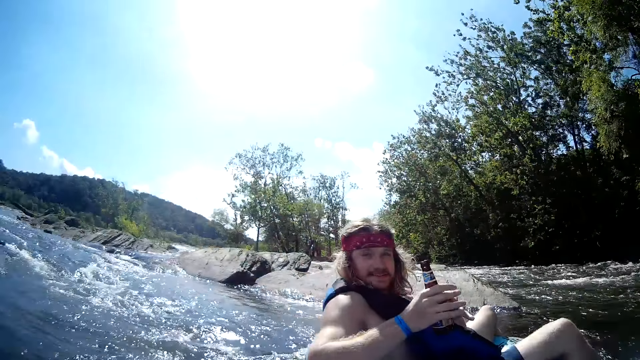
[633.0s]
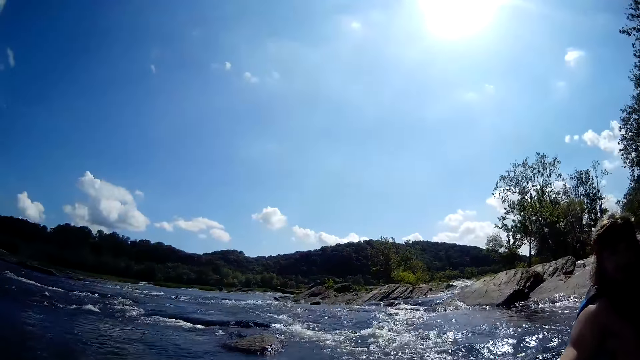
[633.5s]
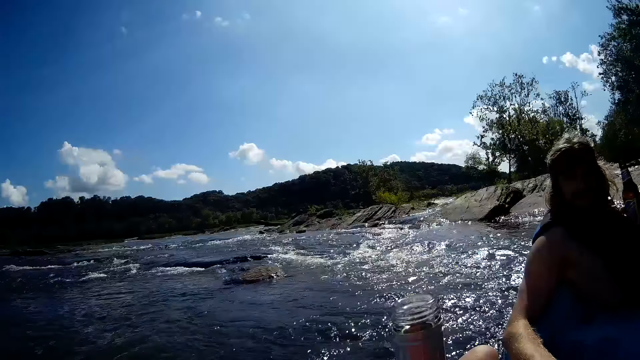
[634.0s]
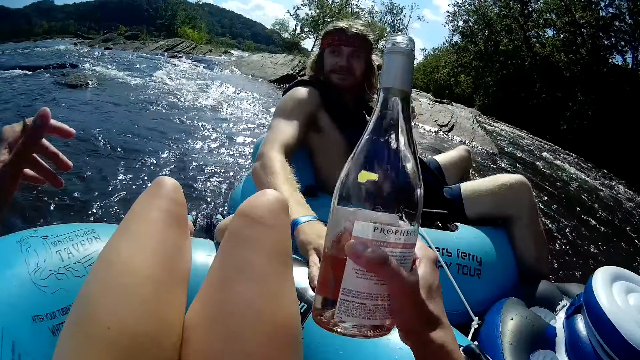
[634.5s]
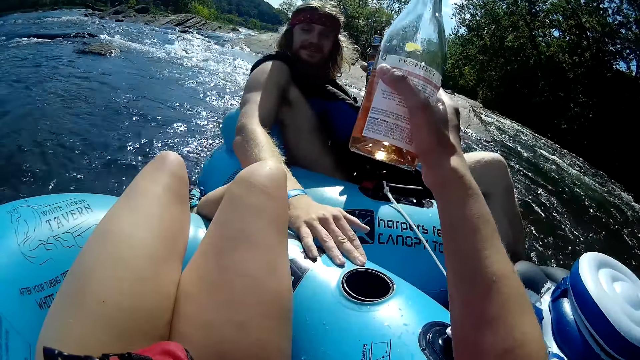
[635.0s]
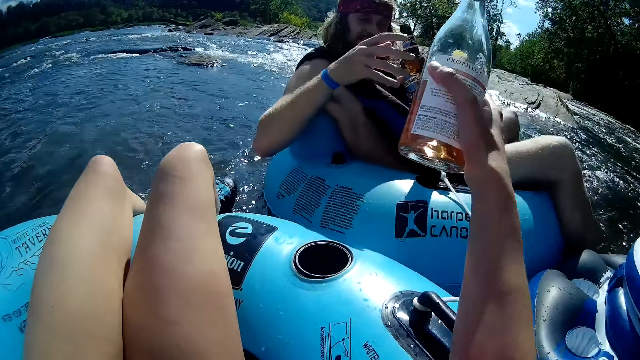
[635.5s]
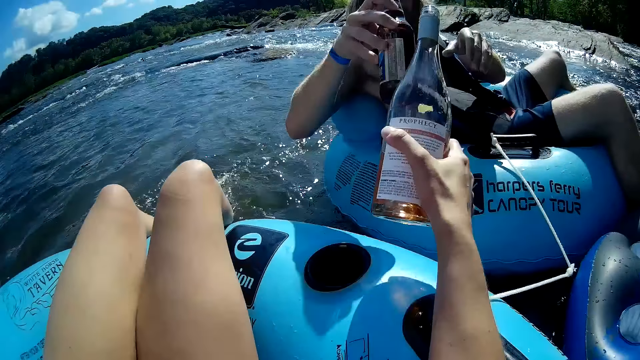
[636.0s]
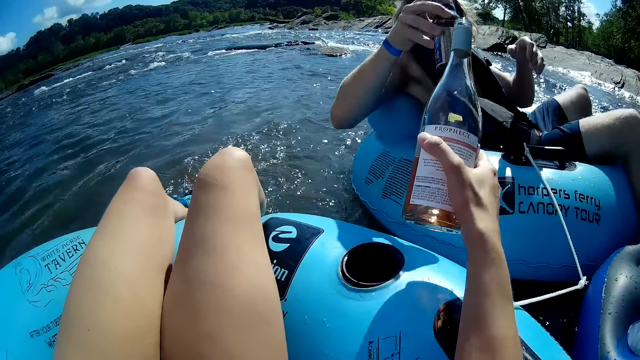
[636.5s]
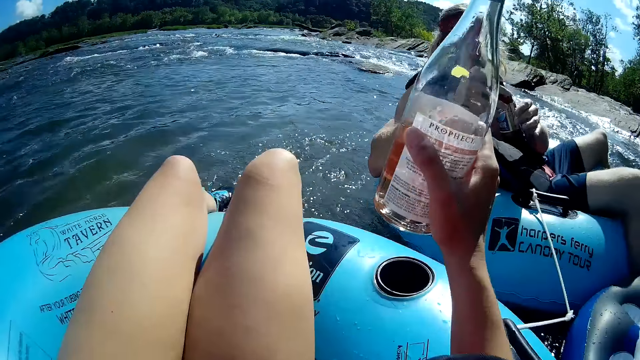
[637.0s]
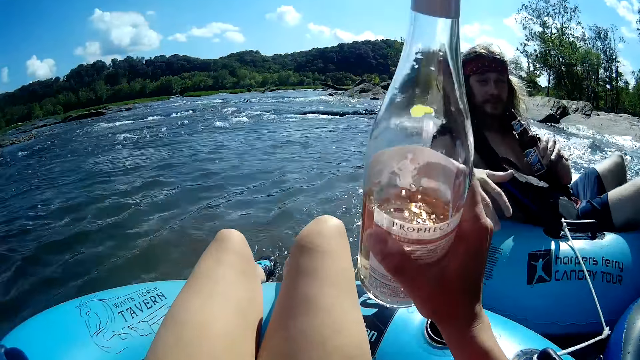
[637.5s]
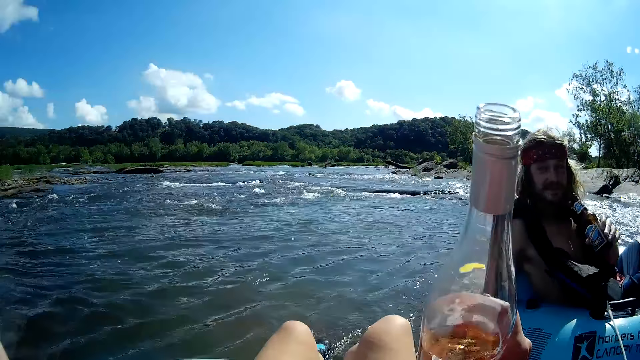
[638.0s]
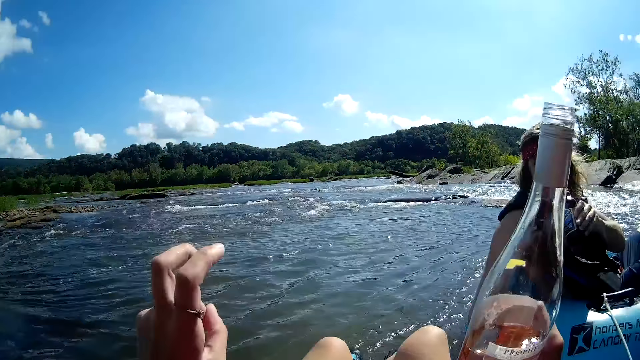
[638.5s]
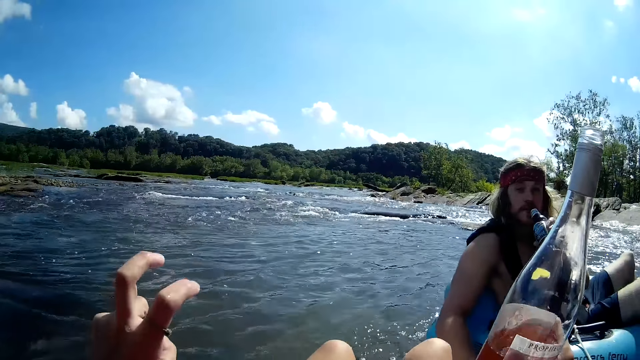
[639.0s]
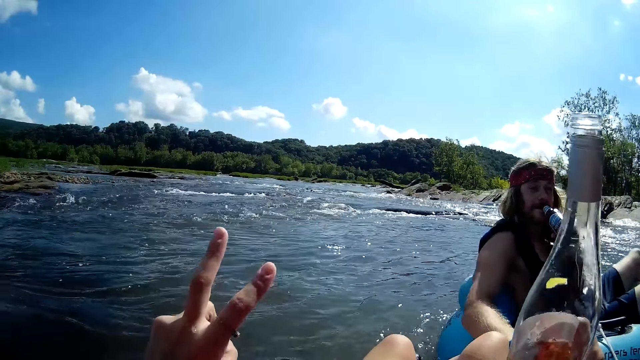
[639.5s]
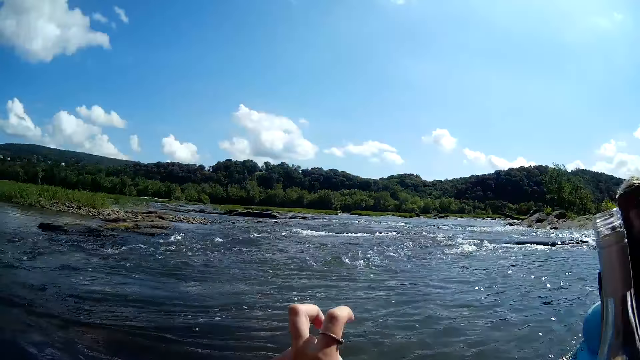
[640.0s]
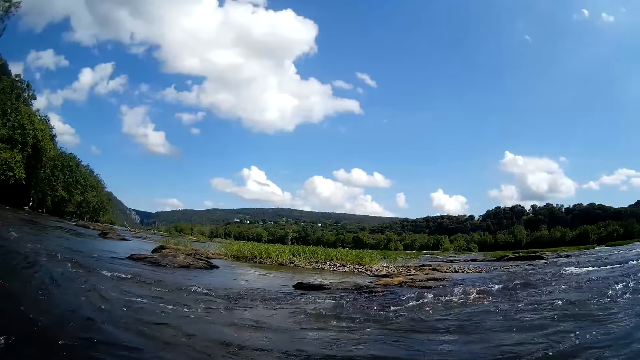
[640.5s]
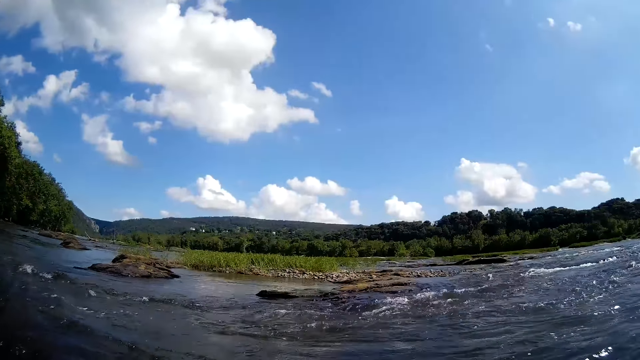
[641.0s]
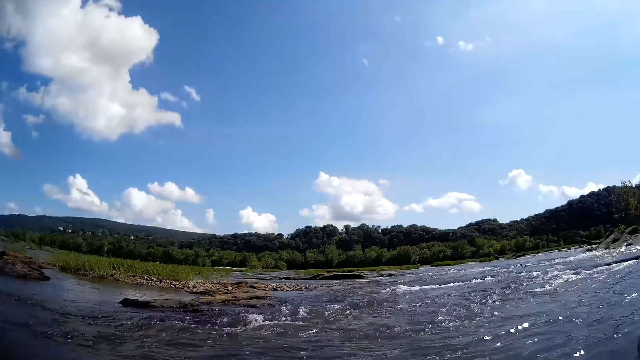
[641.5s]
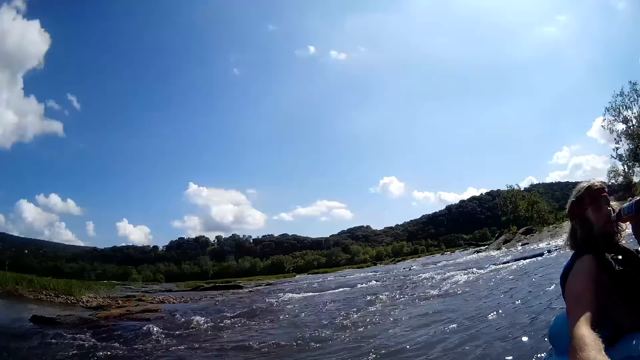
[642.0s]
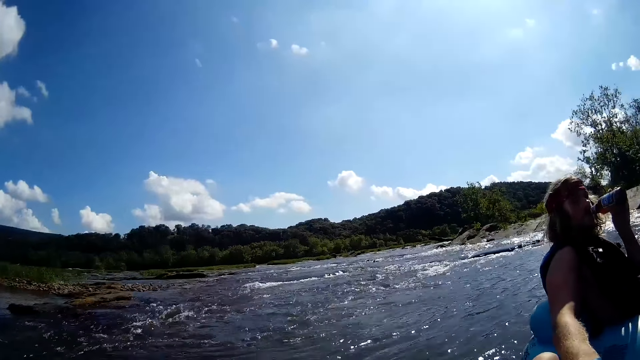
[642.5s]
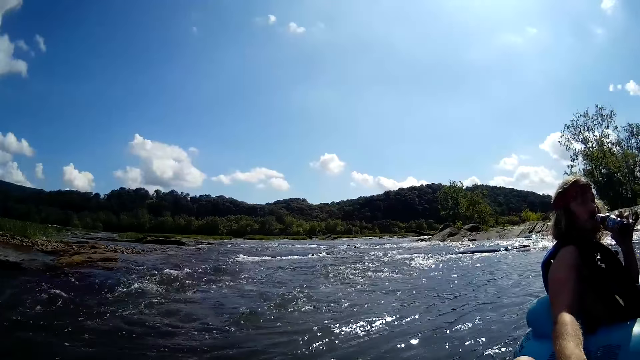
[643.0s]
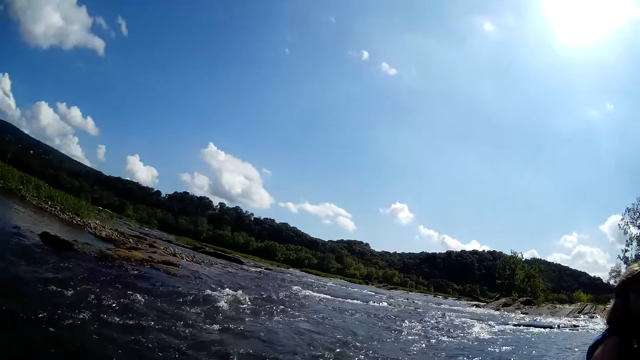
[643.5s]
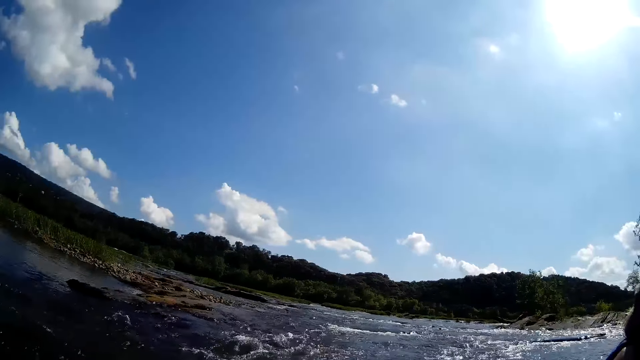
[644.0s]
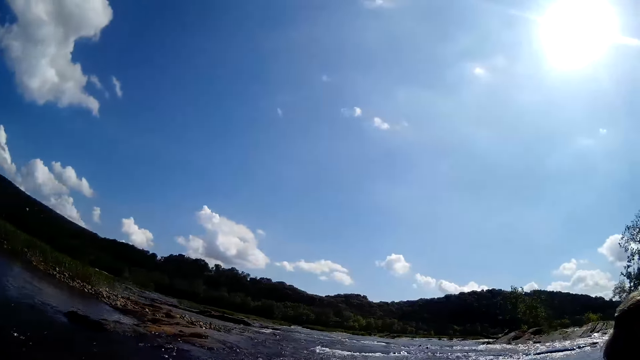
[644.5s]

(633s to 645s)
A man passes the beer bottle from his right hand to his left hand. He puts a hand on the swimming ring. The camera wearer holds up a bottle. The man holds the bottle with the other hand, passes the beer bottle from his left hand to his right hand. The camera wearer clinks the wine bottle with the beer bottle of the man with her right hand. The man holds the bottle with the other hand. The camera wearer moves fingers. She looks around the river. The man drinks beer.

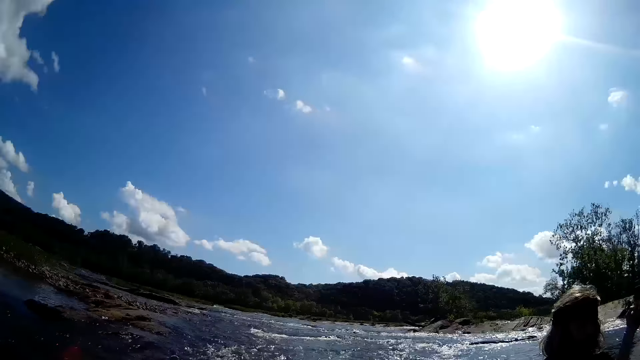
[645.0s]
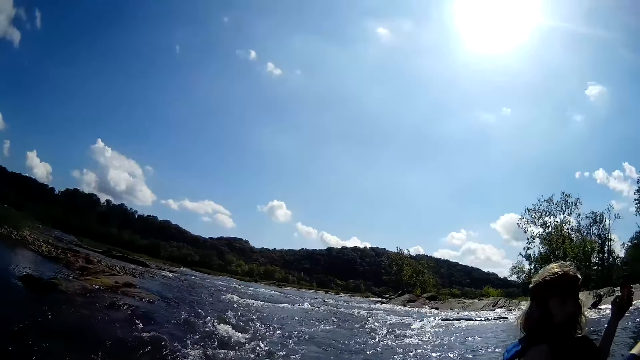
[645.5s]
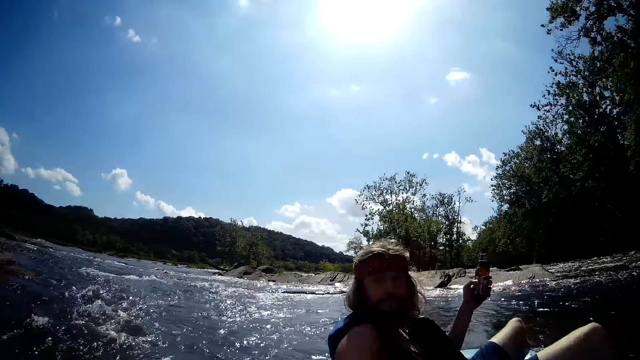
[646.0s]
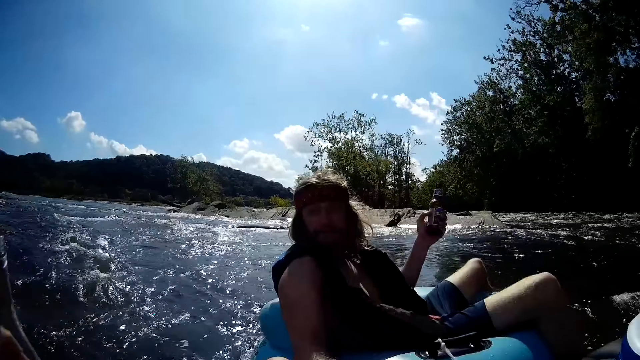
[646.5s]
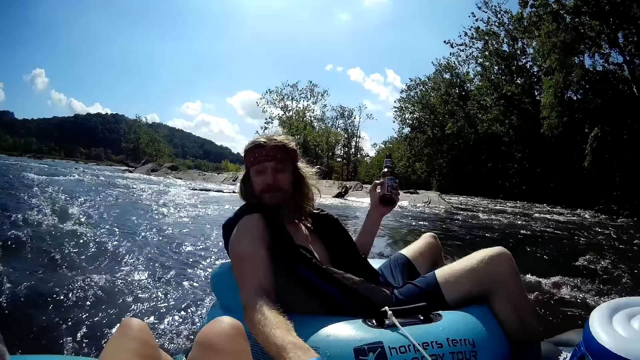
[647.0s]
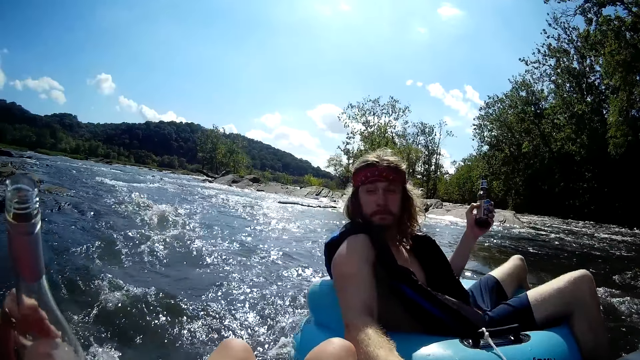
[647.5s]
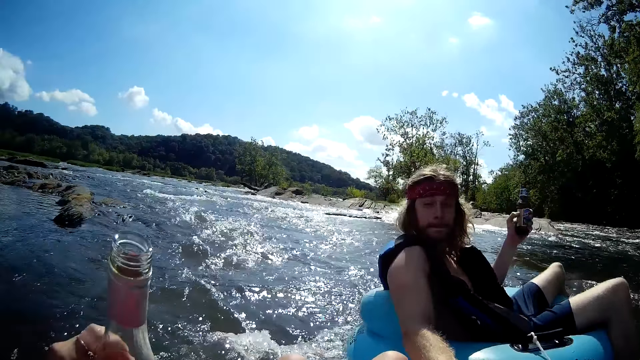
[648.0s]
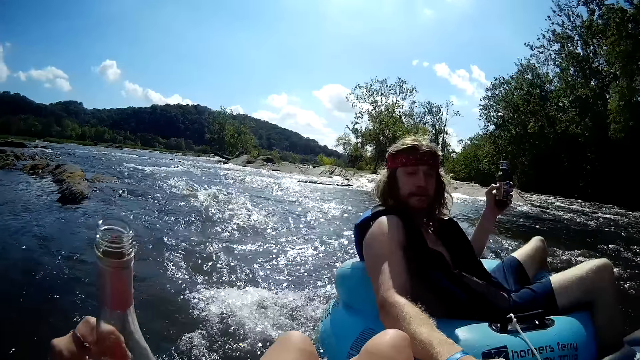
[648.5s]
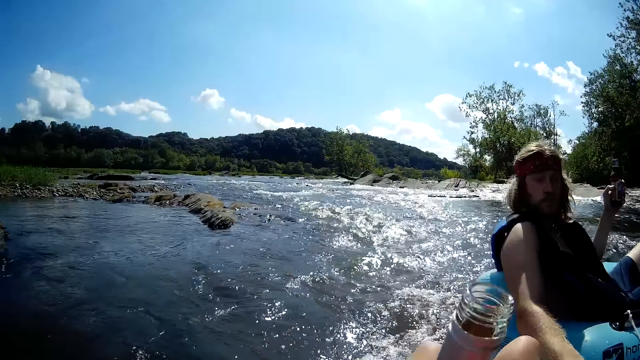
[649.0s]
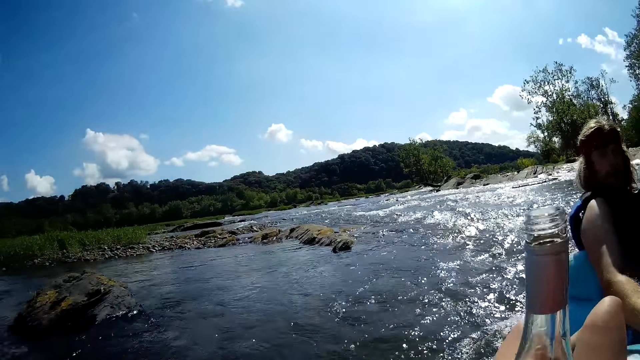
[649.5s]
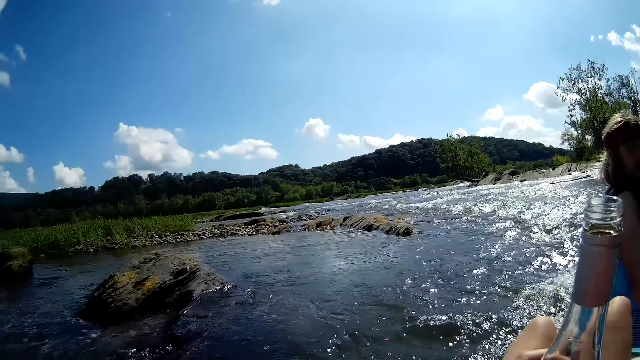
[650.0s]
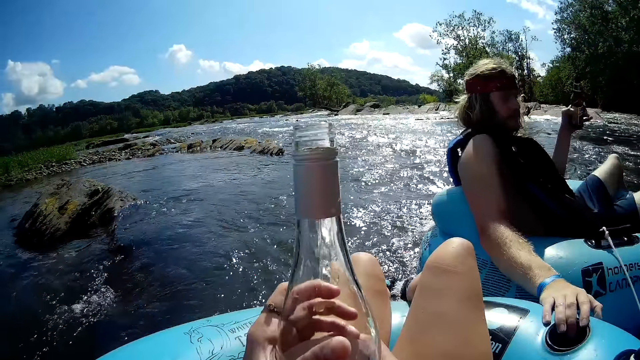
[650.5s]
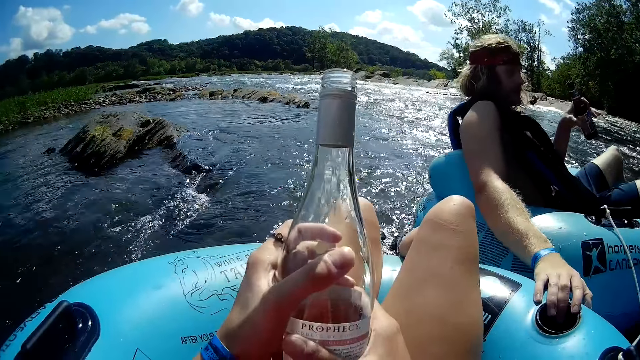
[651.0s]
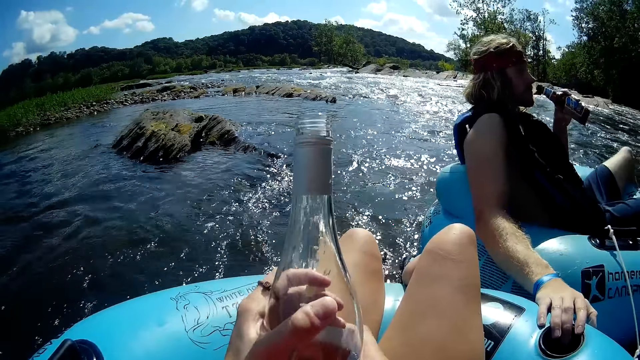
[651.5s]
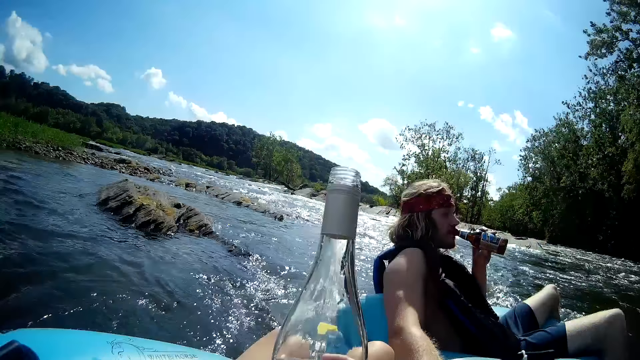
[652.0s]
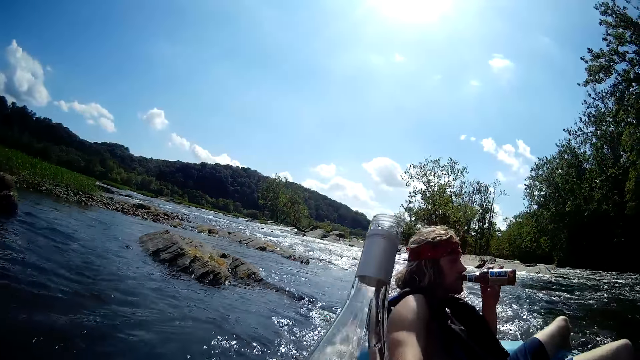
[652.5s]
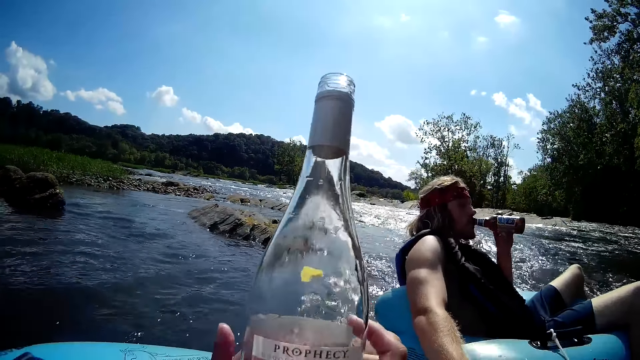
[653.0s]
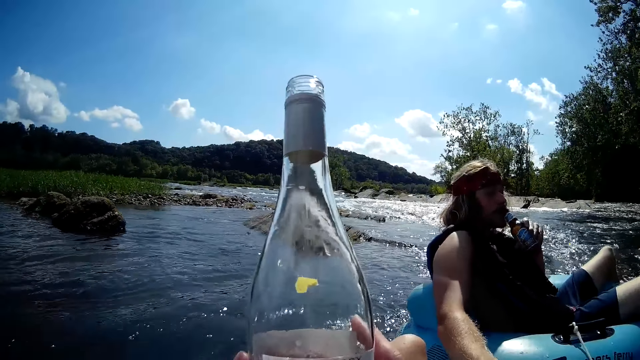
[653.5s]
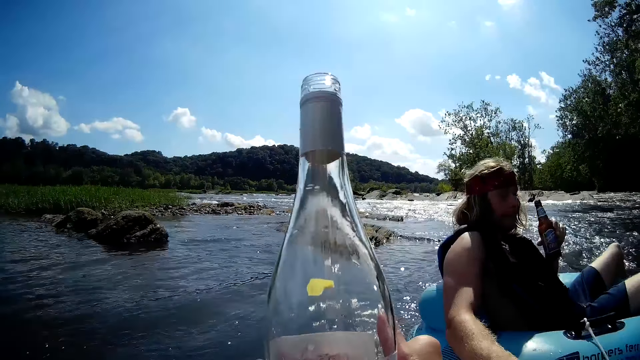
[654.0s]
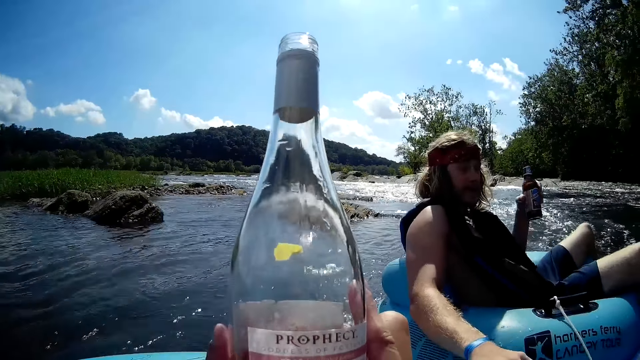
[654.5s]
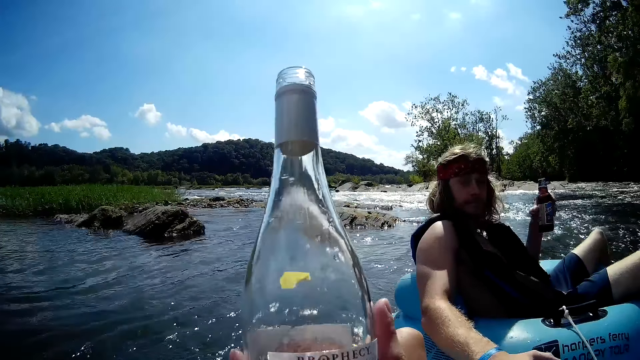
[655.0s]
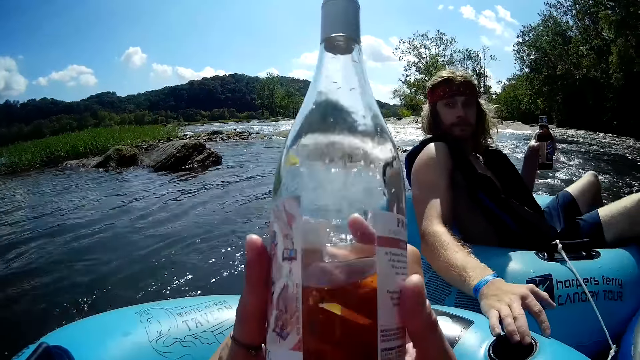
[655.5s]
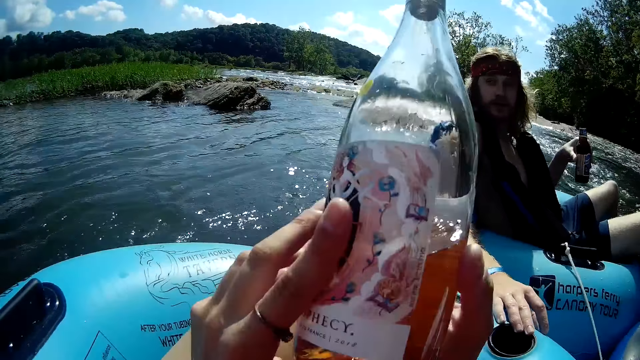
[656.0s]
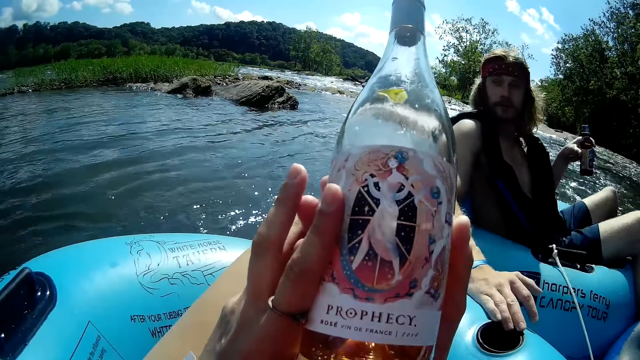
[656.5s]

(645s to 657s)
The camera wearer moves a hand. She drinks some wine from the wine bottle with her left hand. A man holds a bottle with a hand. The camera wearer converses with the man on the stream. The man drinks some beer from the beer bottle with his left hand. The camera wearer moves the bottle. She turns the wine bottle round and round with both hands. She converses with the man on the stream. She reads the bottle.
